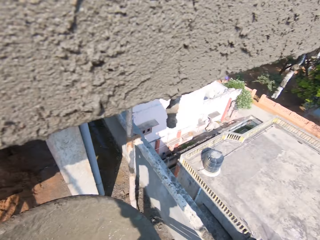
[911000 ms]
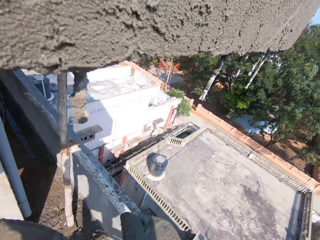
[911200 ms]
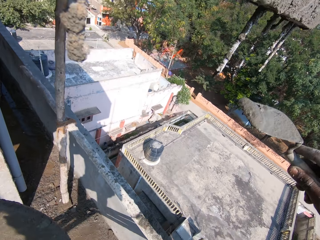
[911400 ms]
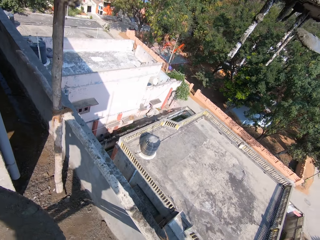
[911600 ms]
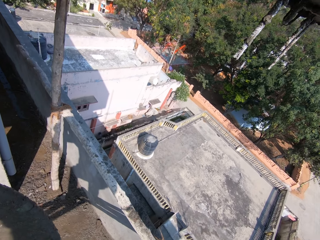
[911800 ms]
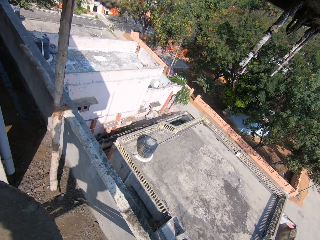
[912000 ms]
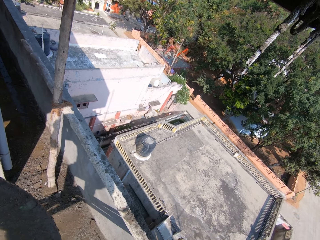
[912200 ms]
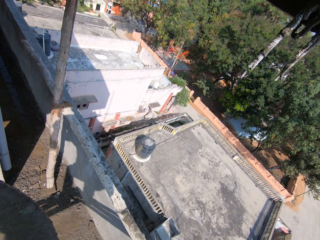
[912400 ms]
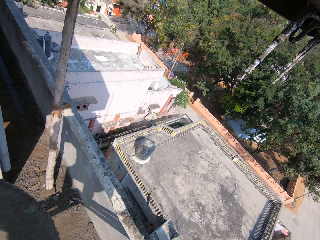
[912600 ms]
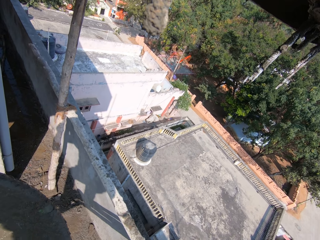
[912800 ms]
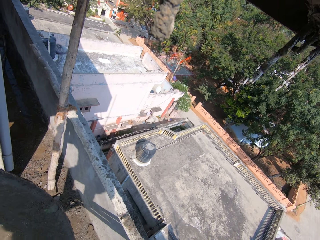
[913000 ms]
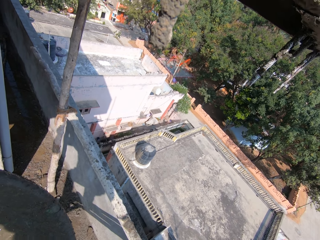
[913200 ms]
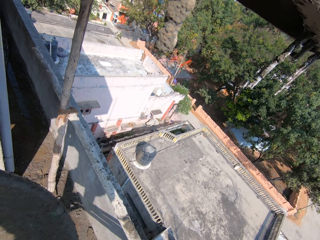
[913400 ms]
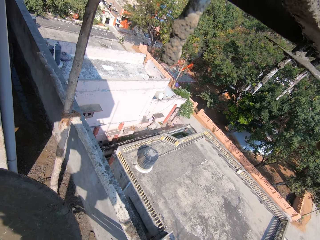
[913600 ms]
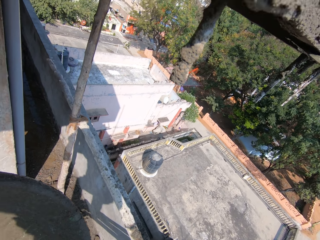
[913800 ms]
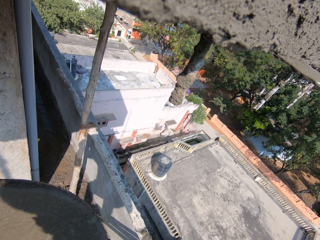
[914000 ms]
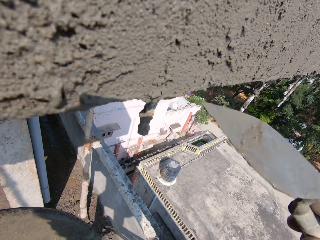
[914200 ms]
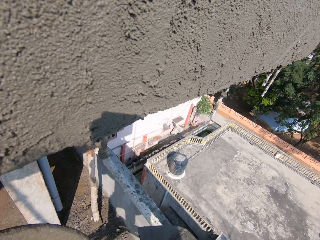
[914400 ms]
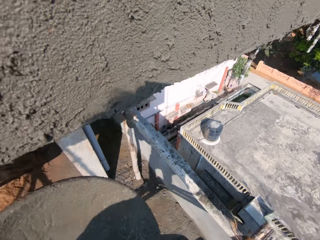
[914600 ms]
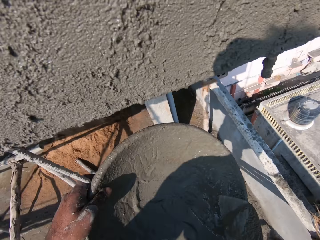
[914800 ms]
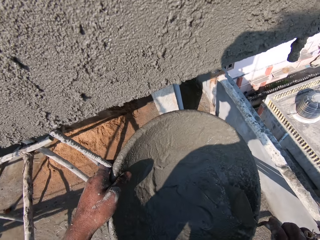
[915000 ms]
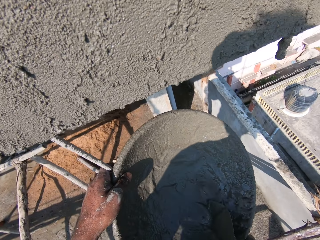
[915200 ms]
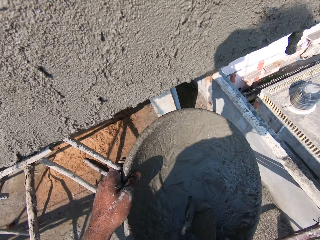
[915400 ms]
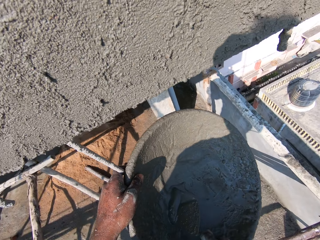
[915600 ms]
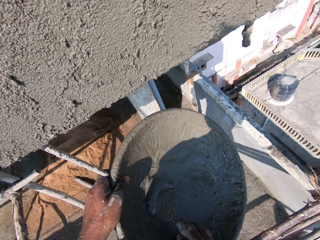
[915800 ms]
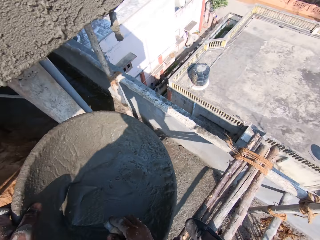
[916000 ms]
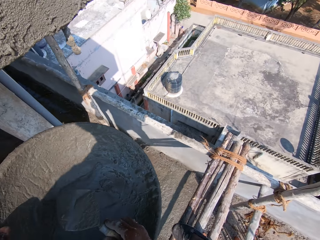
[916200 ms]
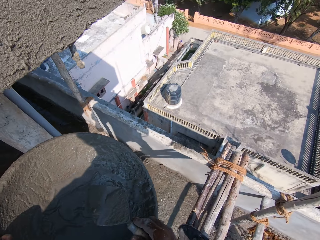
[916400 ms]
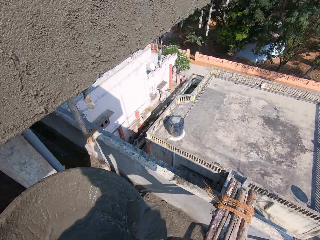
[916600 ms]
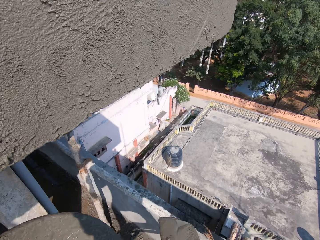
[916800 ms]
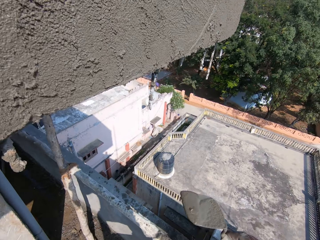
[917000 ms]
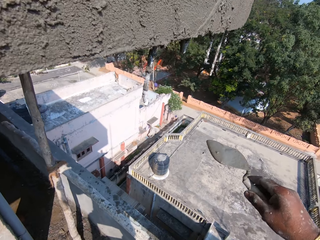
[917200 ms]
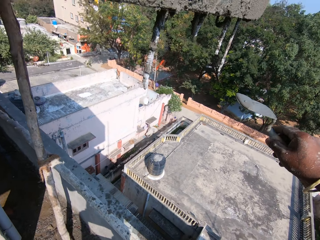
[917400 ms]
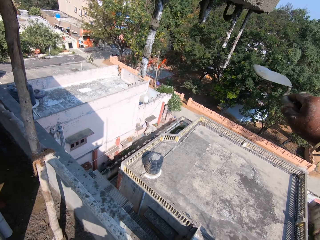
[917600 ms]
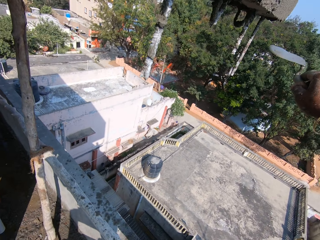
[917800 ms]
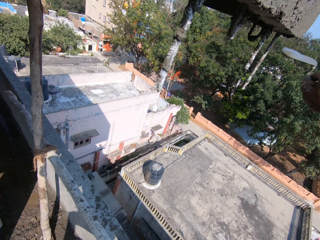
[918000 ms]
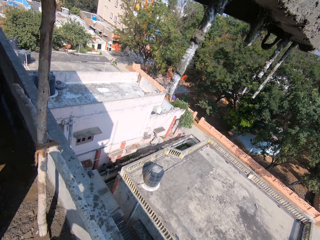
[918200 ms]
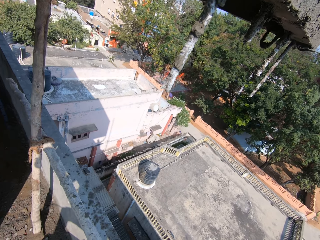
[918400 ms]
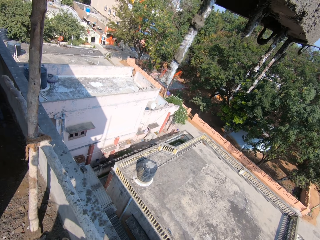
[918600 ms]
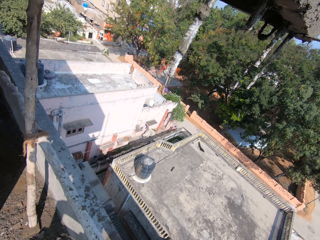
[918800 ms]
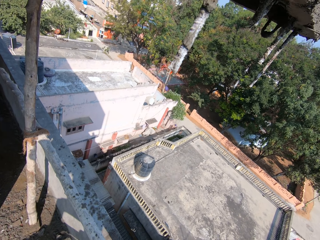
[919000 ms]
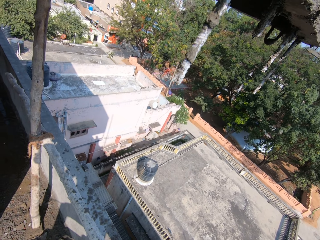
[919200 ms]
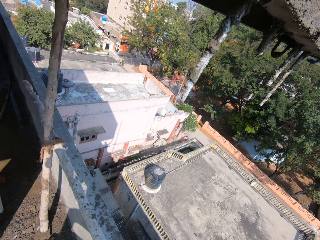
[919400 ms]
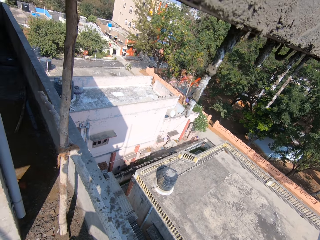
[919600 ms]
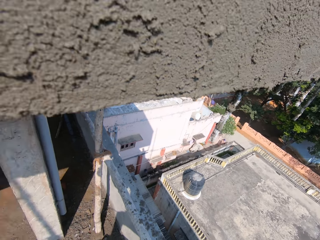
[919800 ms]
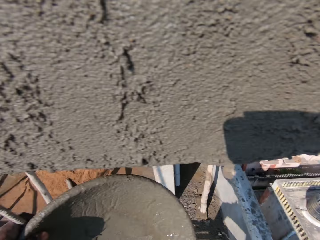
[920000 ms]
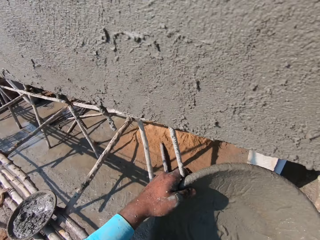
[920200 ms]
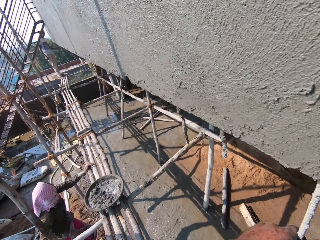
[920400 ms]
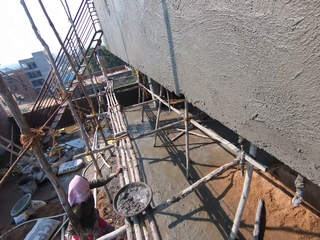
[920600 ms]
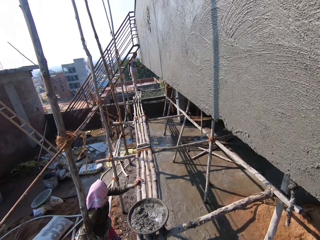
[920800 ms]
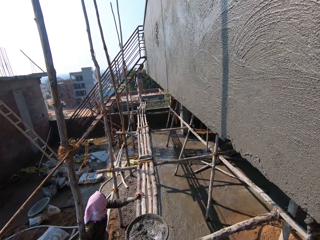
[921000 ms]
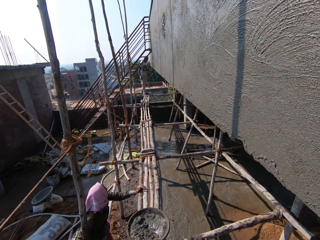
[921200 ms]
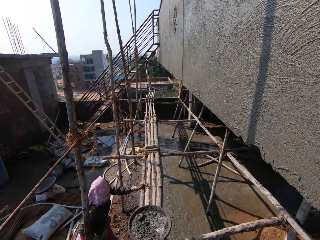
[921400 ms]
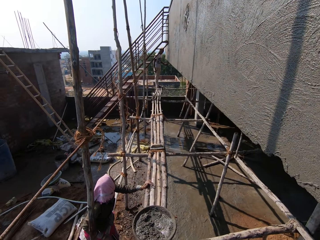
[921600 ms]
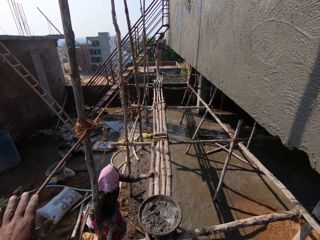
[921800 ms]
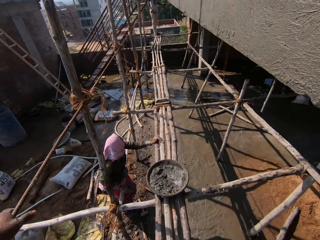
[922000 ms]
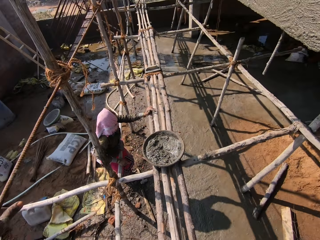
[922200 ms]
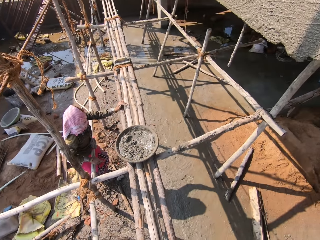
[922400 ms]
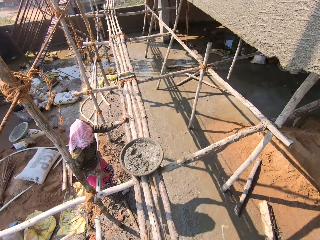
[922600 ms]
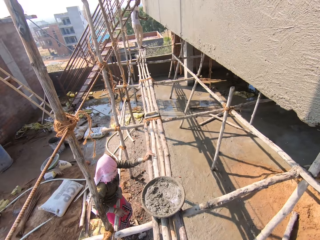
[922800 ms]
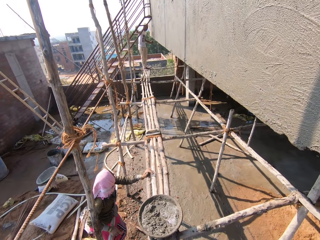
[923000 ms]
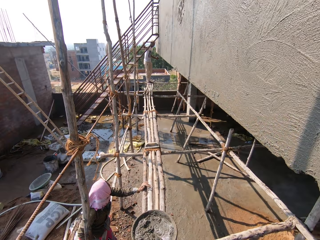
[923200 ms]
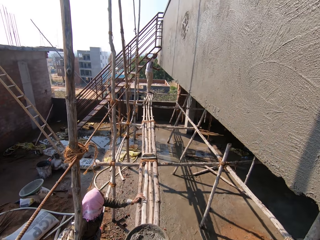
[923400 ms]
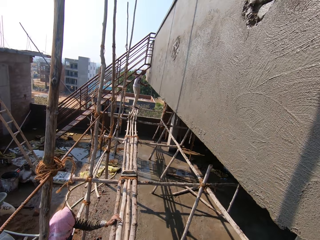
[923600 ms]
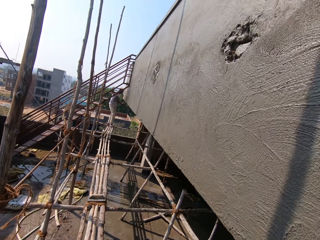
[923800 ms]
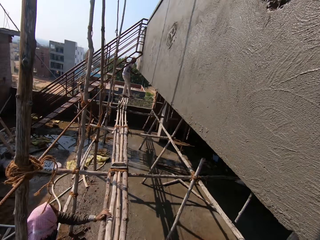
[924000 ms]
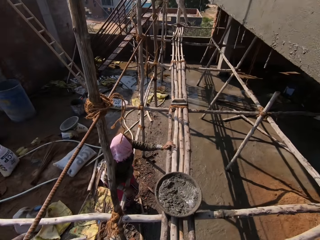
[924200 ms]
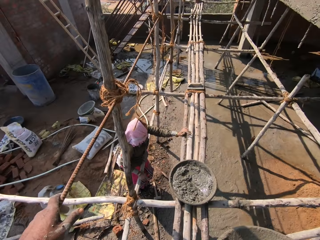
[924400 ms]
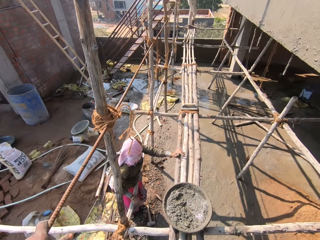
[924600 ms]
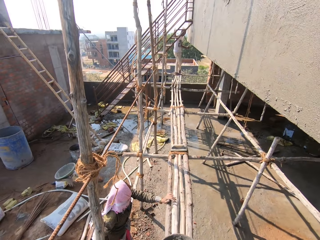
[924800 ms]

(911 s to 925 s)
The camera wearer rubs the concrete mix from the trowel in his right hand on the wall. He levels cement on the wall. He scoops some concrete mix from the pan in his left hand with the trowel in his right hand. He dialogues with a woman. The camera wearer rubs the concrete mix from the trowel in his right hand on the wall. He levels the cement on the wall. He looks around. He dialogues with a man. The woman converses with the camera wearer and the man.

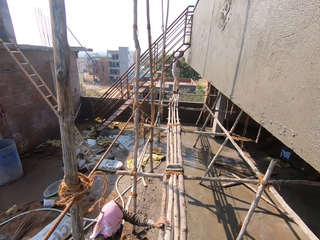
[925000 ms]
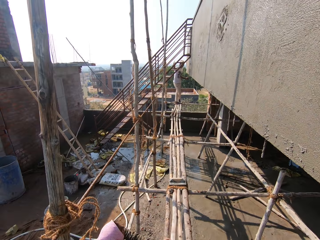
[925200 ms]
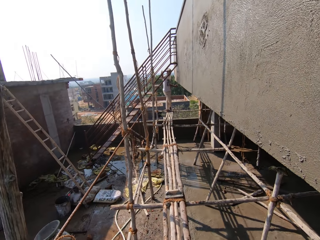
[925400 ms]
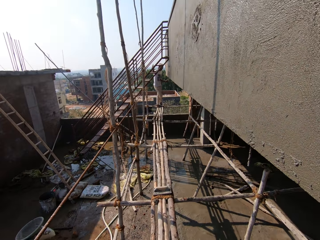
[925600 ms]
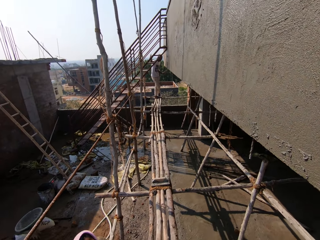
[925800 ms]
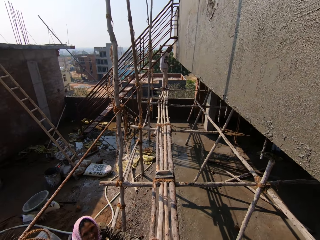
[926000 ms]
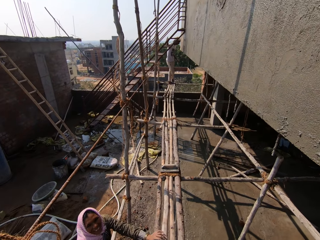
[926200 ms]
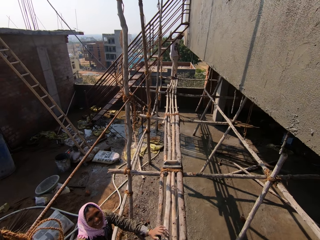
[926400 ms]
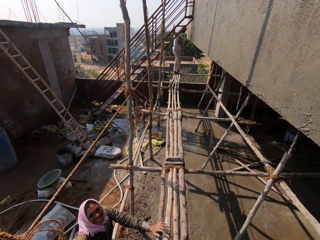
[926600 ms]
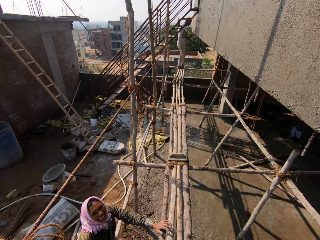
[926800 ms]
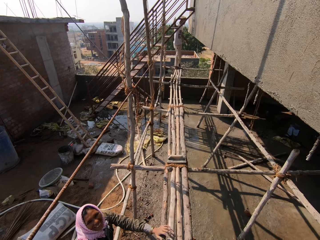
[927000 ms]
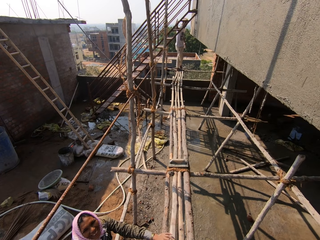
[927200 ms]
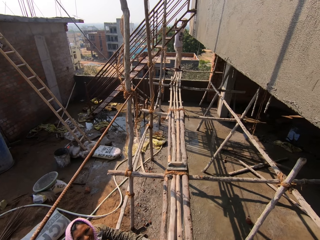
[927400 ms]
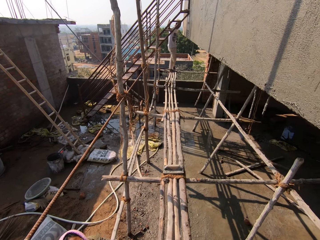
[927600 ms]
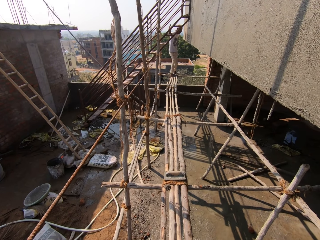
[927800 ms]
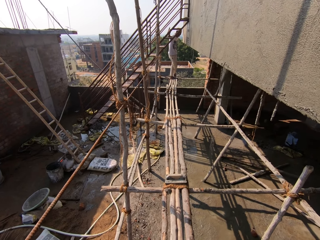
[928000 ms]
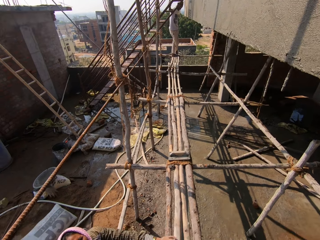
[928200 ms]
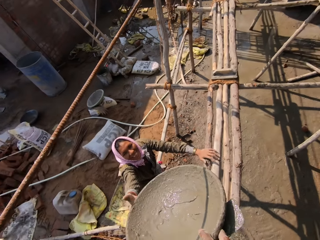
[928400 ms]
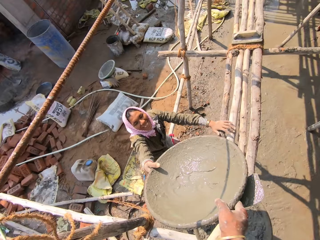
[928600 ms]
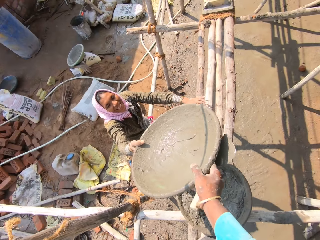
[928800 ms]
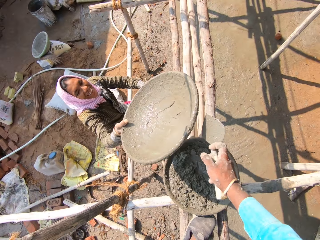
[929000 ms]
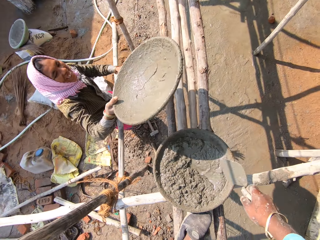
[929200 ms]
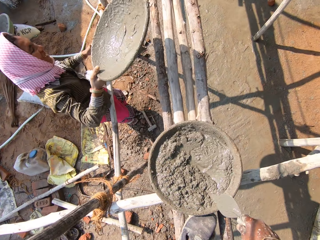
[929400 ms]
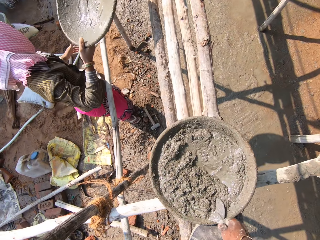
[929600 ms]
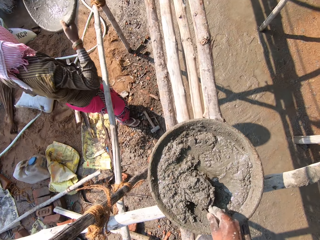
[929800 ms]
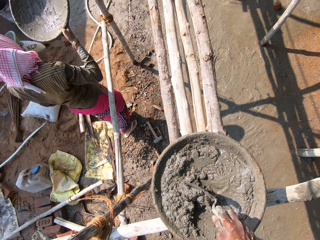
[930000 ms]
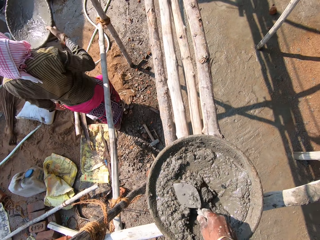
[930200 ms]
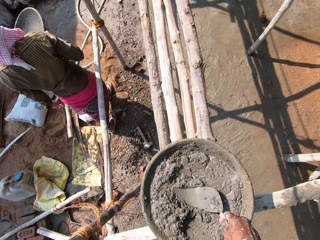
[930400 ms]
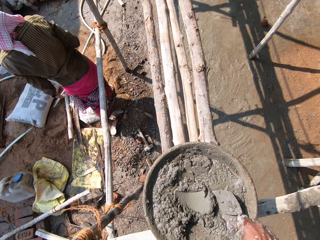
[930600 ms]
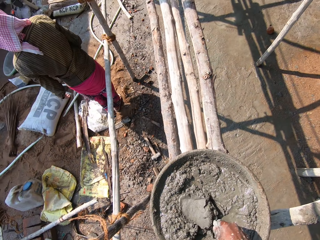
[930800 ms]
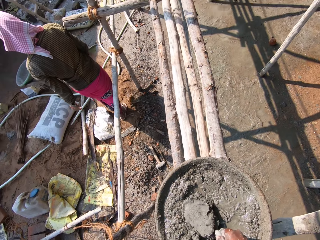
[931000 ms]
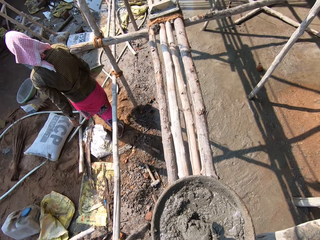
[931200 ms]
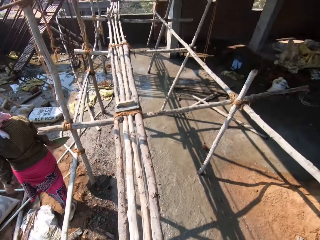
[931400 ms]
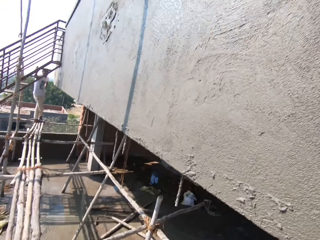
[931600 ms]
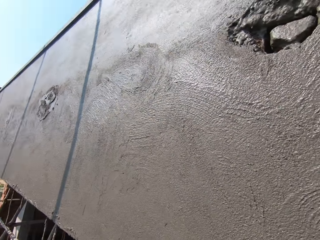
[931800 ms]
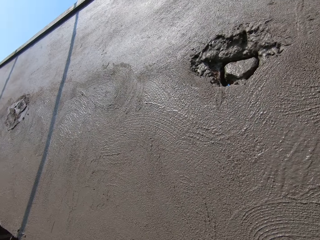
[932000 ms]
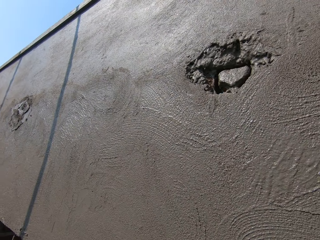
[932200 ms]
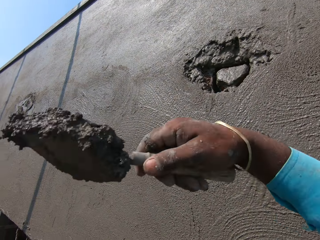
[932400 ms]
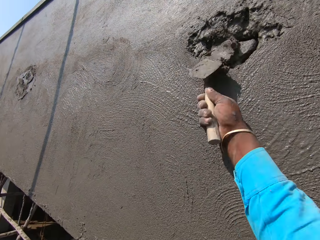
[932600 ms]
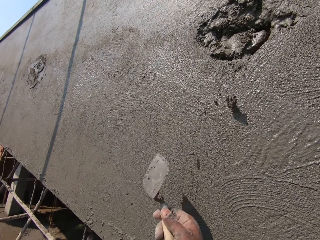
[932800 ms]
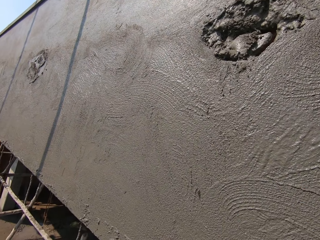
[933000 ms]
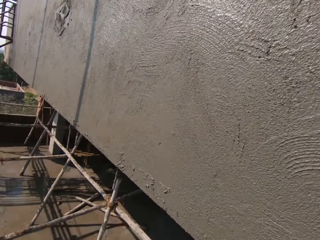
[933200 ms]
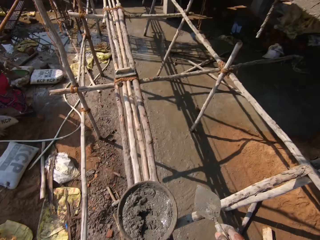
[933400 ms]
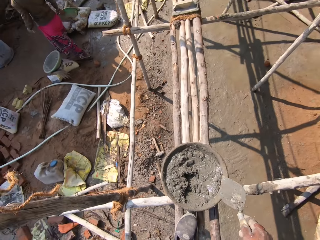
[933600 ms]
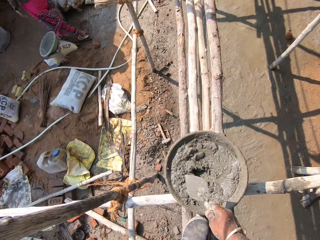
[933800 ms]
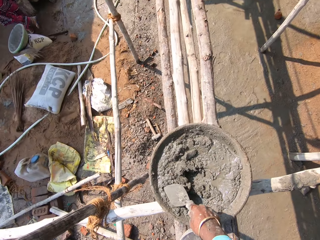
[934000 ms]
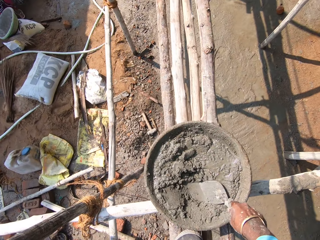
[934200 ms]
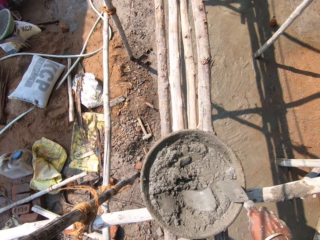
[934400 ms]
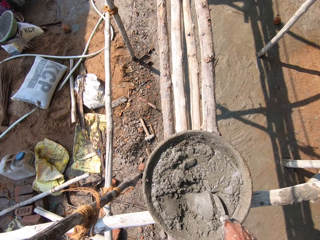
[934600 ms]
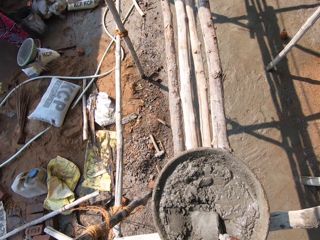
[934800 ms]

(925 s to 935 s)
The camera wearer walks around. He passes the pan in his right hand to the woman. The woman takes the pan from the camera wearer with her right hand. The camera wearer stirs some concrete mix in the pan on the scaffolding with the trowel in his right hand. The woman walks to a bucket on the ground. The camera wearer scoops some concrete mix from the pan on the scaffolding with the trowel in his right hand. He pours the concrete mix from the trowel in his right hand on the wall.
